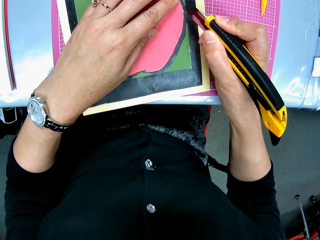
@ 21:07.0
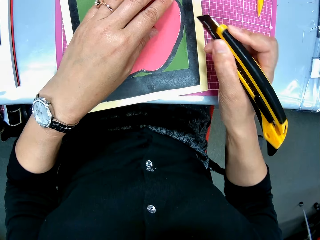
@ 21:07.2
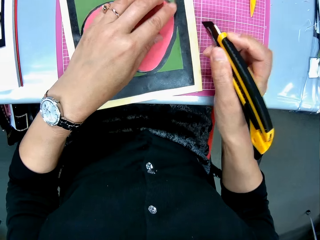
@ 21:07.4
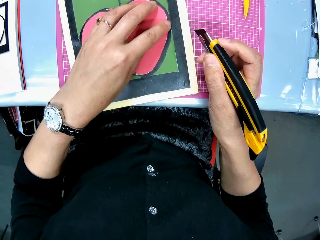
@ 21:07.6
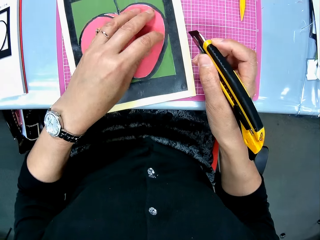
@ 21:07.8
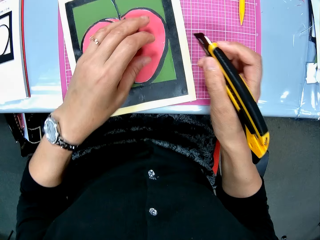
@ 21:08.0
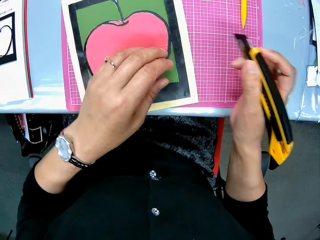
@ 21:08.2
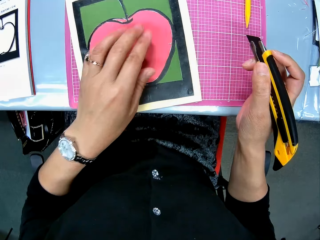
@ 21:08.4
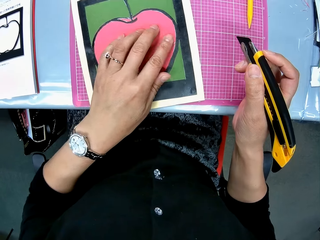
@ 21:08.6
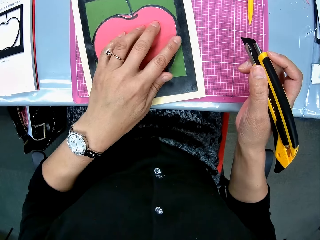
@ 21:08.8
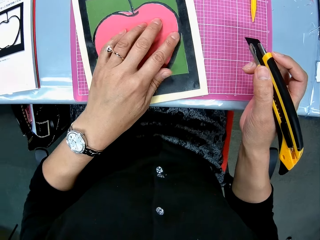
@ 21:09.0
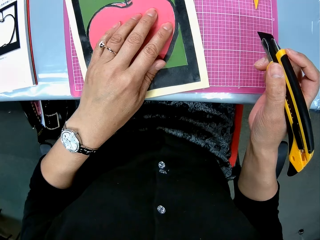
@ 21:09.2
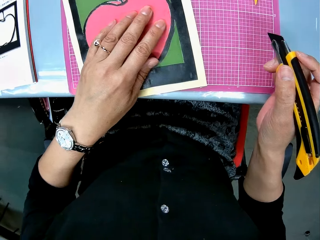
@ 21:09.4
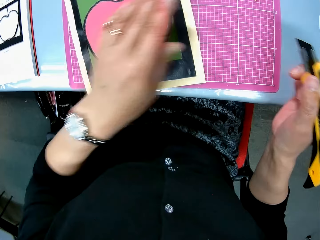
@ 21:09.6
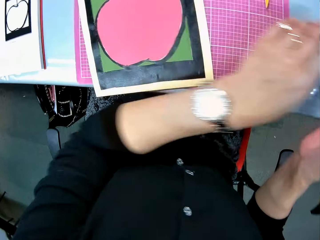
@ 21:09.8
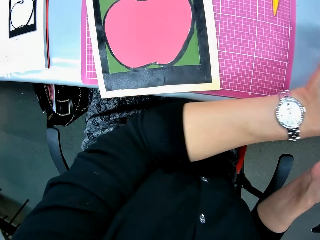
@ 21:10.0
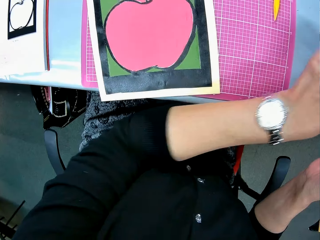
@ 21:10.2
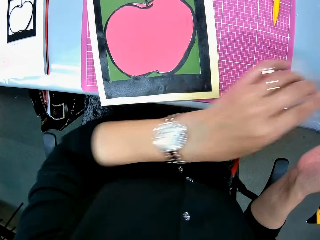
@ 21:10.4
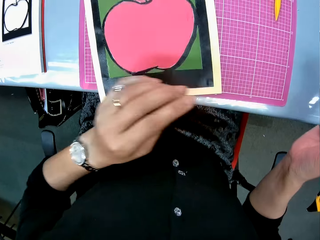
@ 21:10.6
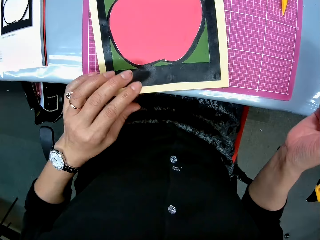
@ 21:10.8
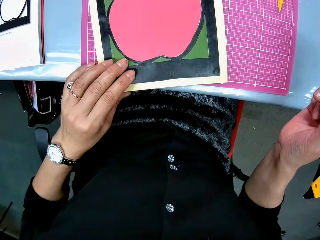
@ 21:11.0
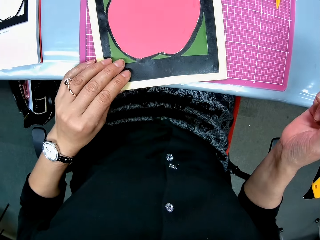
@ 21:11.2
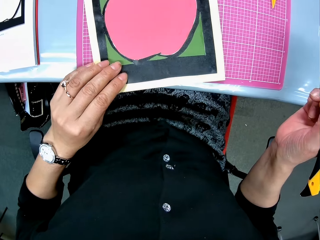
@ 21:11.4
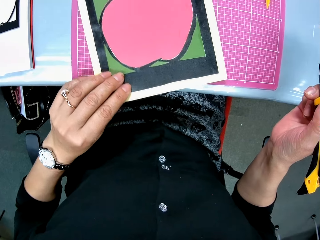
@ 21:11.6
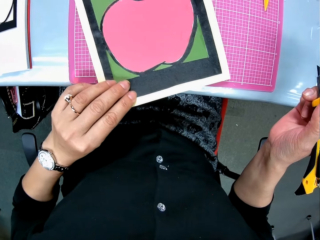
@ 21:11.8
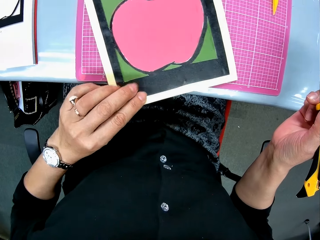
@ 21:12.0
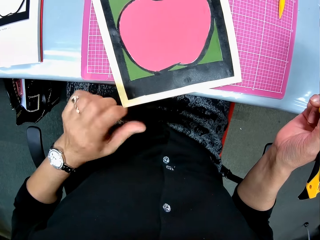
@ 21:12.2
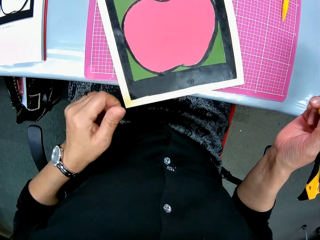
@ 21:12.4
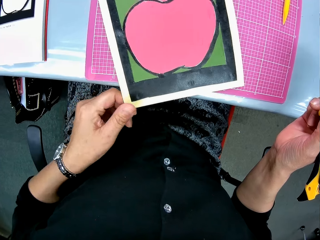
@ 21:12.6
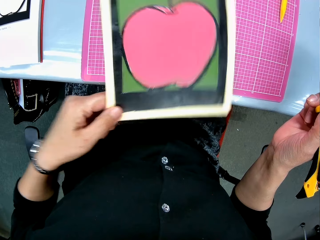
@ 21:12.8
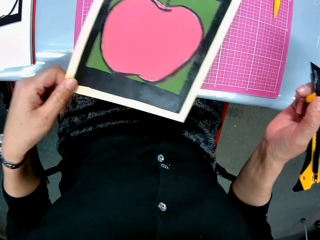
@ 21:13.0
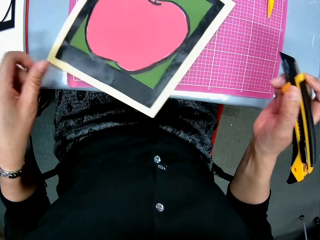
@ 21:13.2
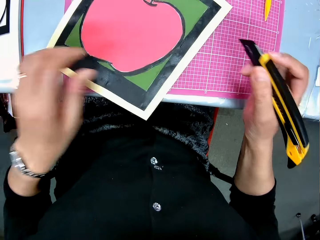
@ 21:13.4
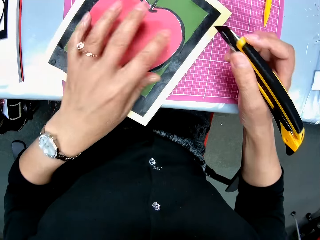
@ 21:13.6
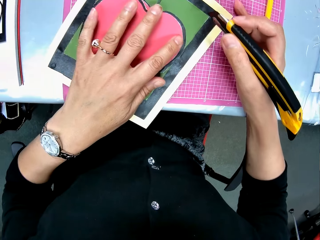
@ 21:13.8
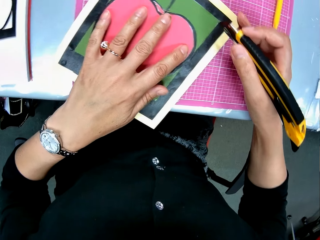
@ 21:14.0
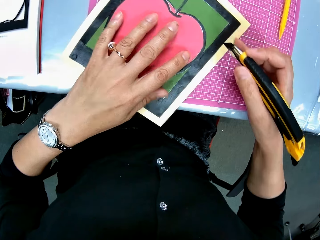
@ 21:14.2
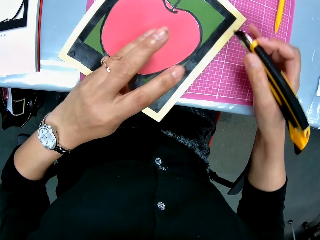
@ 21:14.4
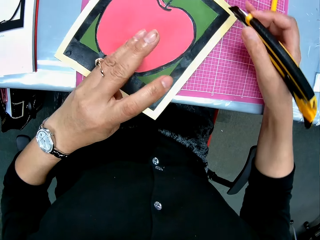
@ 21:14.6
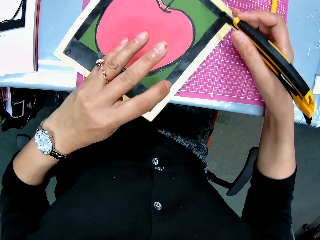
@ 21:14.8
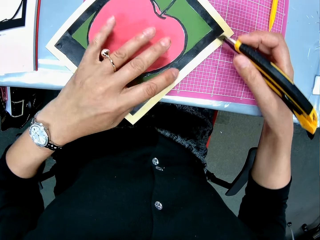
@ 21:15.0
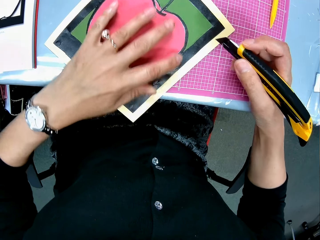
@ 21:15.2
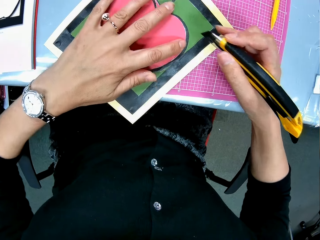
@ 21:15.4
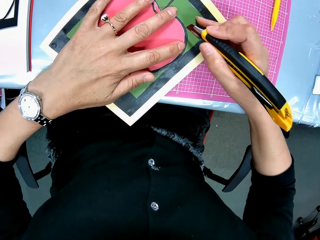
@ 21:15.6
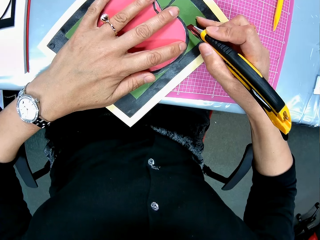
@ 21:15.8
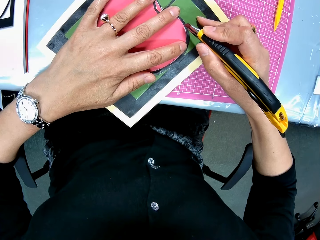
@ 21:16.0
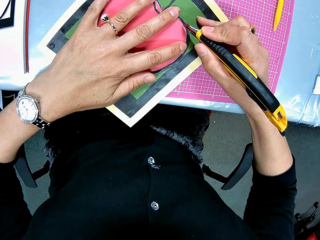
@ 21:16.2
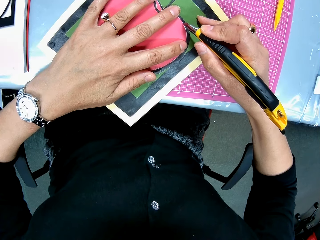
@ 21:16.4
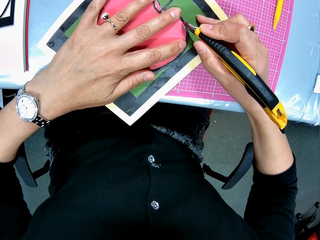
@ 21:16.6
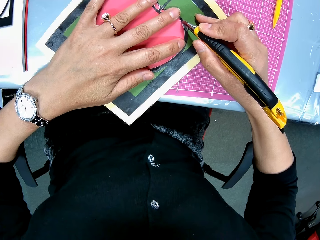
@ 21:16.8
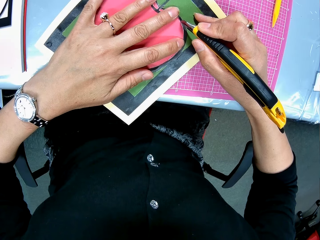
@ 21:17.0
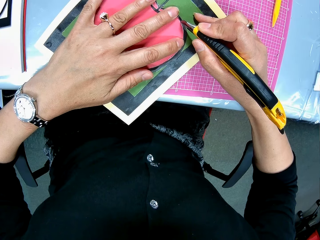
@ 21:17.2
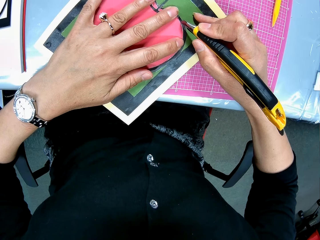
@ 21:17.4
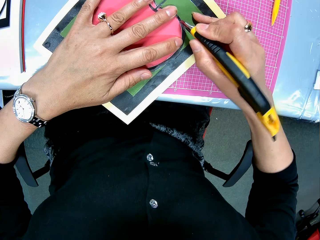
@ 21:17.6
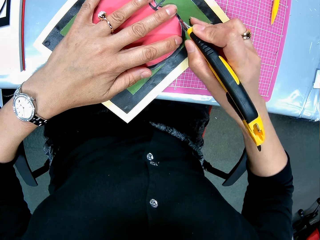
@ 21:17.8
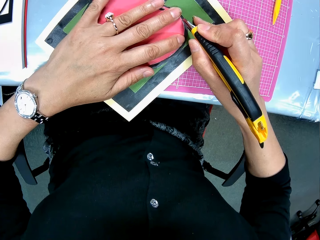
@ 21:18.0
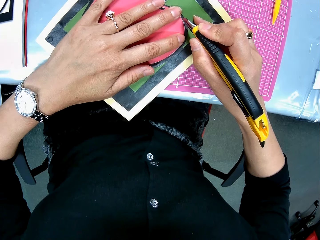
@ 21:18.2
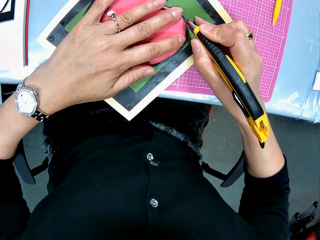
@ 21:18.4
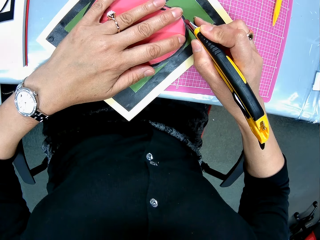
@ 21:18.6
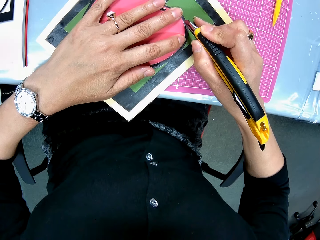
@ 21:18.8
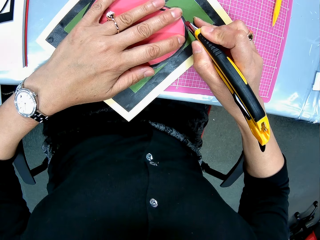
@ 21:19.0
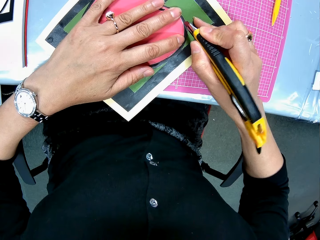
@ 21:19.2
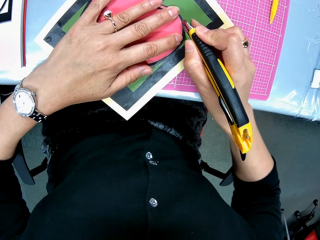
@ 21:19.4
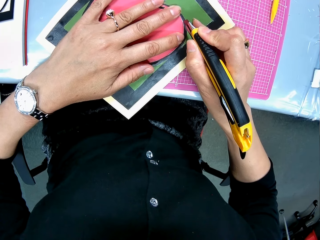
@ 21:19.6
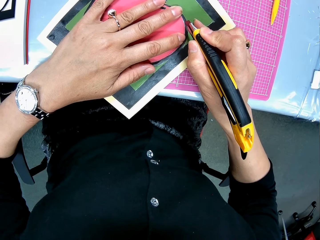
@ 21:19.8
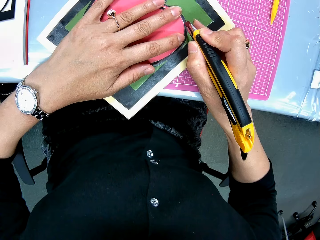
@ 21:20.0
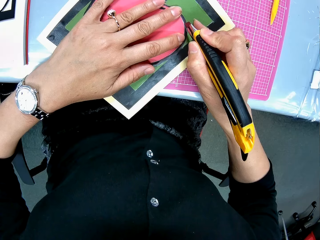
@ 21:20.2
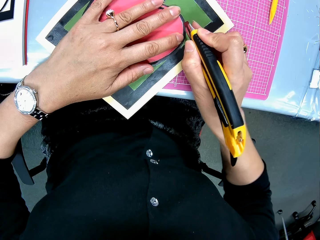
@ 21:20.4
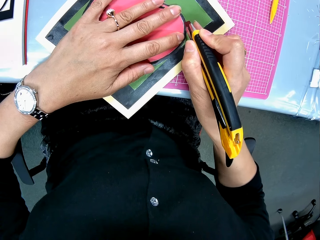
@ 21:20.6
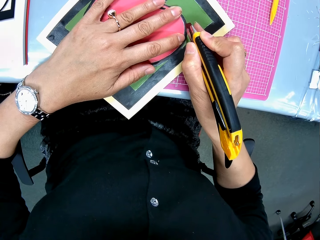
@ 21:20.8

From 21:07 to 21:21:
The camera wearer touches the drawing. They stare at the drawing. They shift the cardboard. They turn the drawing. They continue to cut the cardboard with the cutter.

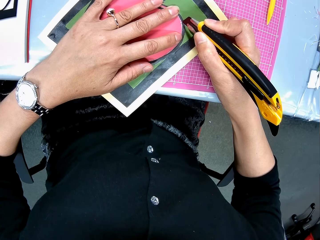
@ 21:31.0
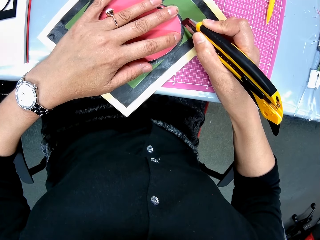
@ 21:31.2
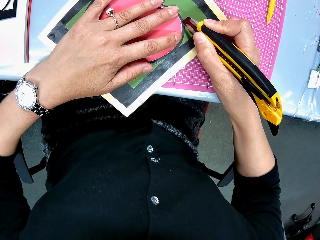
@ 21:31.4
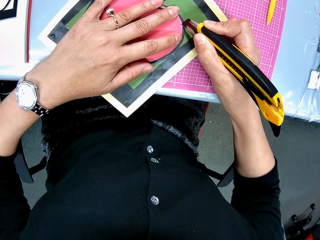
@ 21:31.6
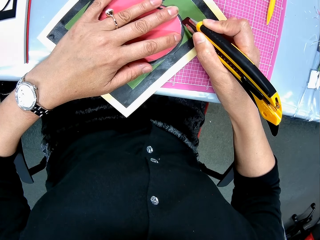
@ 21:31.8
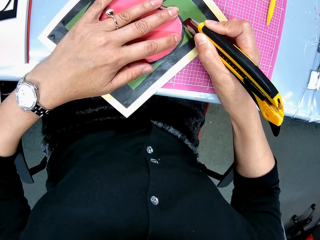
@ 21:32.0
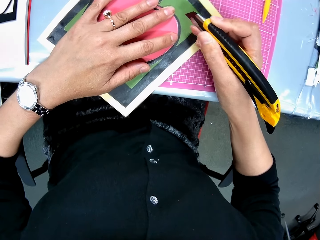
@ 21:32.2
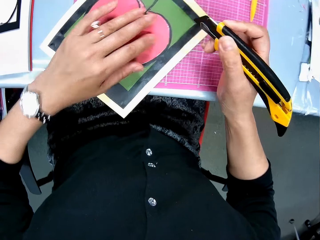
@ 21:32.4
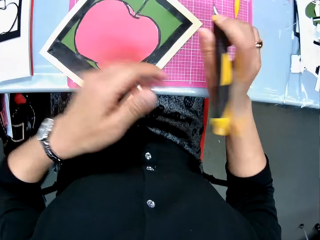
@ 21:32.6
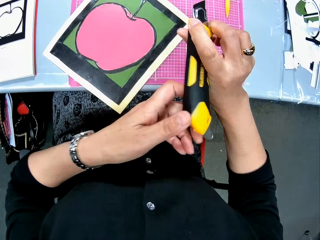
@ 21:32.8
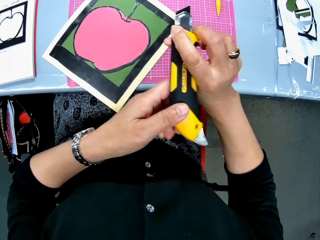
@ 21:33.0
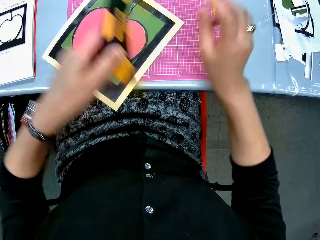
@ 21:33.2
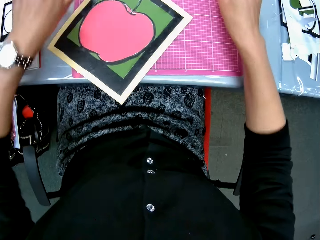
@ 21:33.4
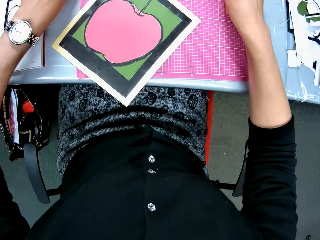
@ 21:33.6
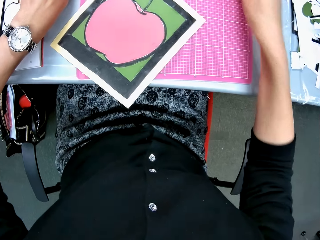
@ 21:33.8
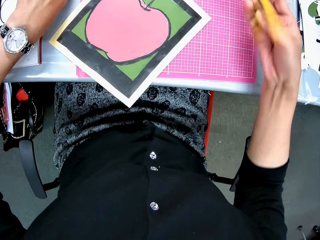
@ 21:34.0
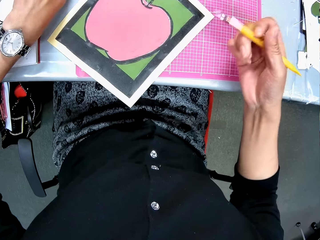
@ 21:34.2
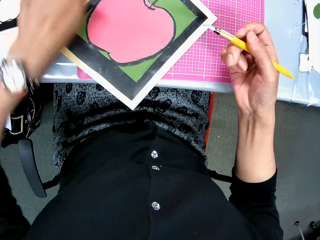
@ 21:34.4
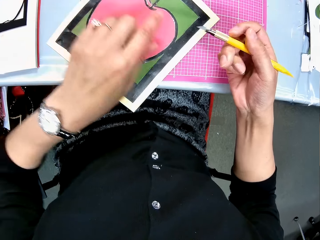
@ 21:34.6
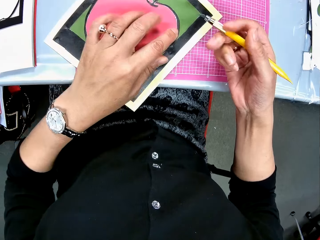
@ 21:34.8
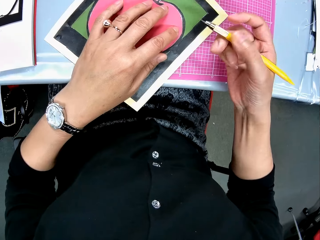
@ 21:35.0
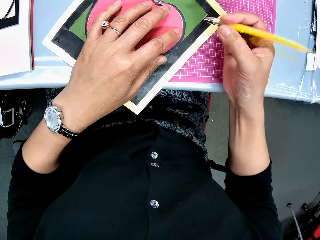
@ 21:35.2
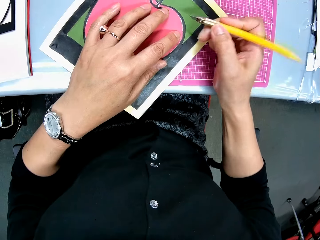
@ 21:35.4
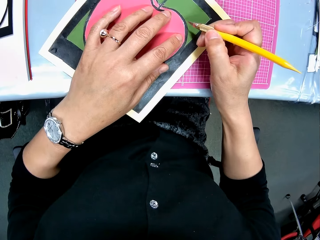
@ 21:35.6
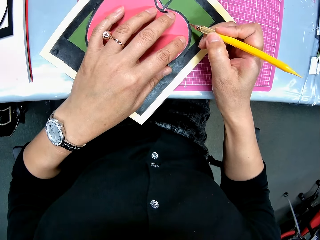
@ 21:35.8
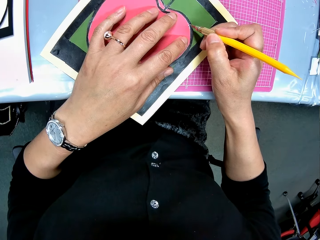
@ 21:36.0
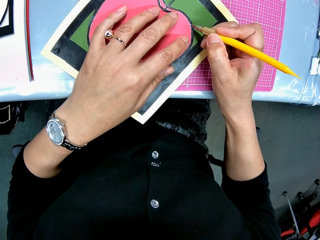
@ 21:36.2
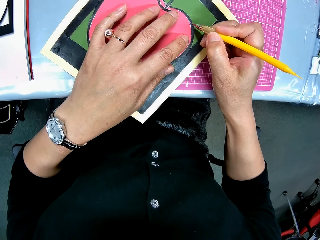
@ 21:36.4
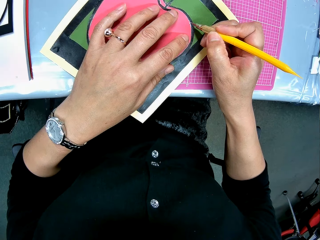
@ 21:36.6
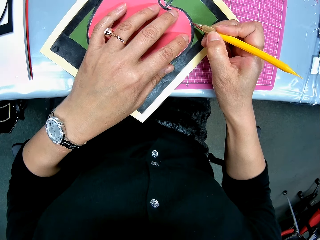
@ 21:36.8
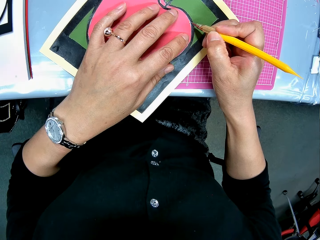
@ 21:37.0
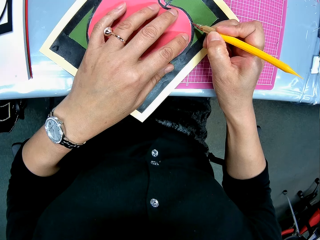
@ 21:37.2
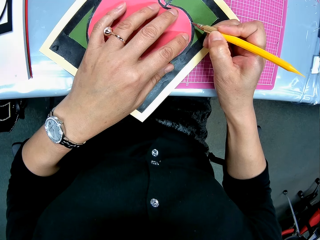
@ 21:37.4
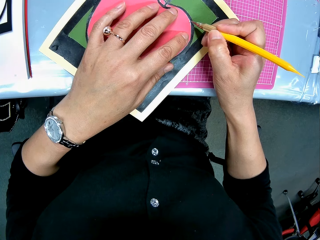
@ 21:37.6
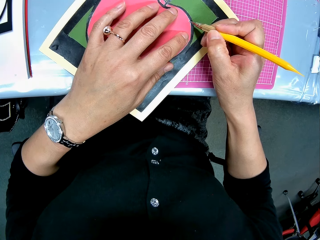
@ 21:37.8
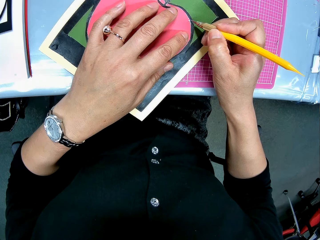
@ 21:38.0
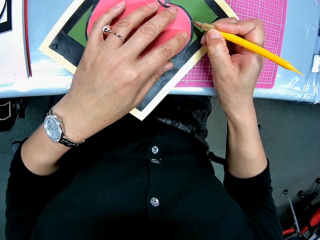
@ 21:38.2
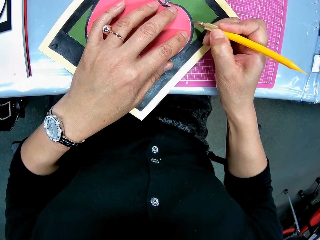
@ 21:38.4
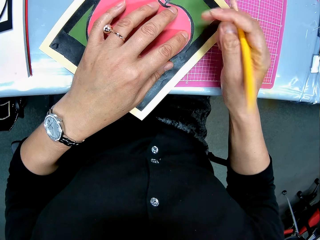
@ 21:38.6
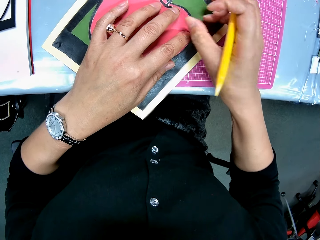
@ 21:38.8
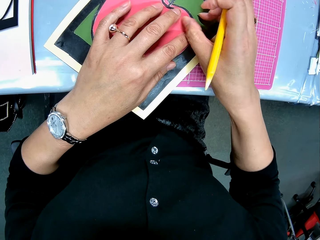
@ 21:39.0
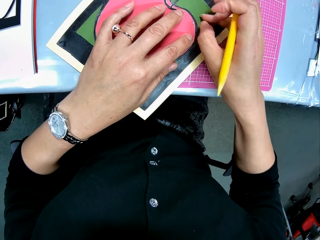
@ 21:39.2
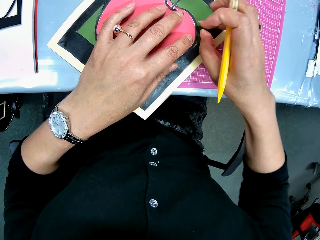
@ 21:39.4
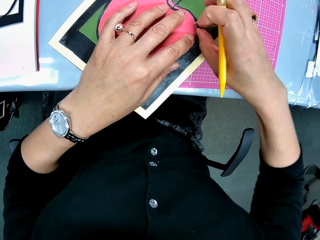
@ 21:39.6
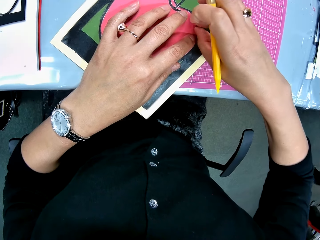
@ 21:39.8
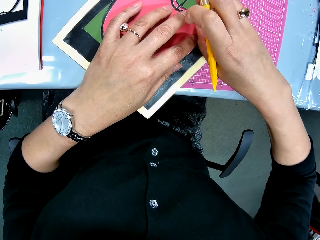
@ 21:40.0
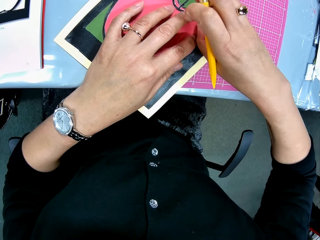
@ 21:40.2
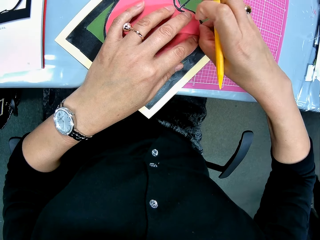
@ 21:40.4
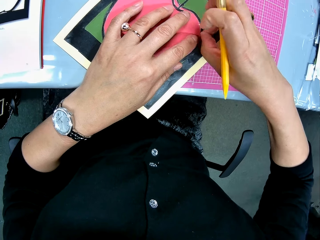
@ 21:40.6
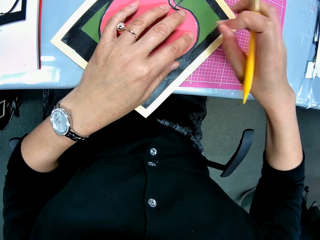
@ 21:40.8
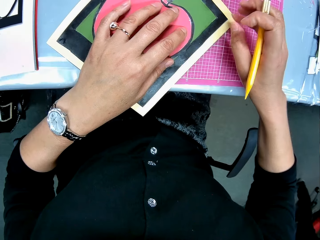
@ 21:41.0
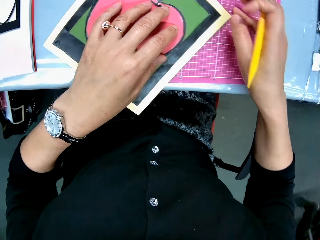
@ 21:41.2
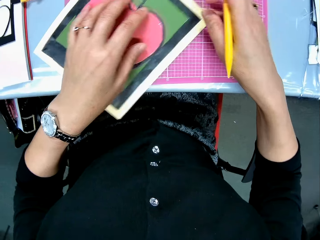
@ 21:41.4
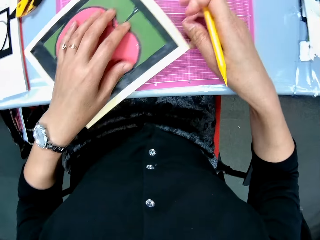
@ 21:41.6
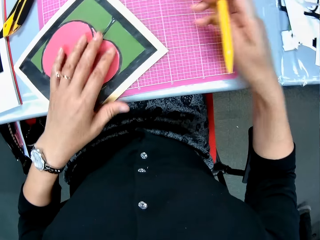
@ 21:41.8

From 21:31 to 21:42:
The camera wearer drops the cutter, a switch dual razor, on the table. They remove a piece of paper. They pick up a pen cutter on the table. They cut the cardboard with the pen cutter. They remove a piece of paper.
